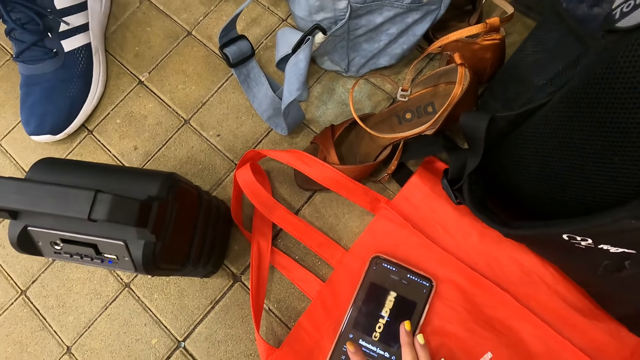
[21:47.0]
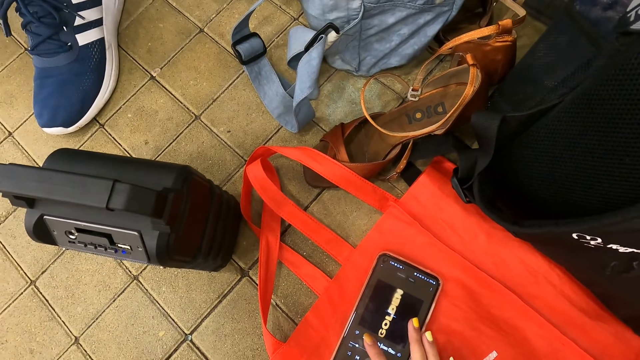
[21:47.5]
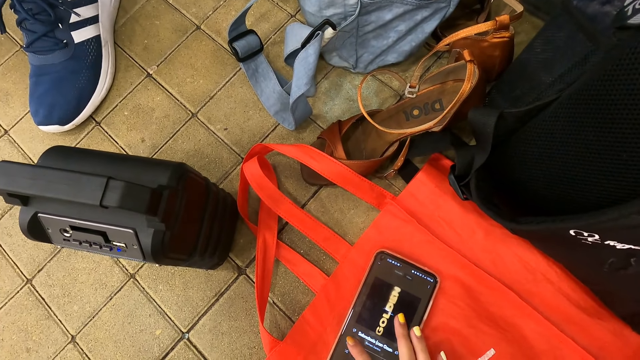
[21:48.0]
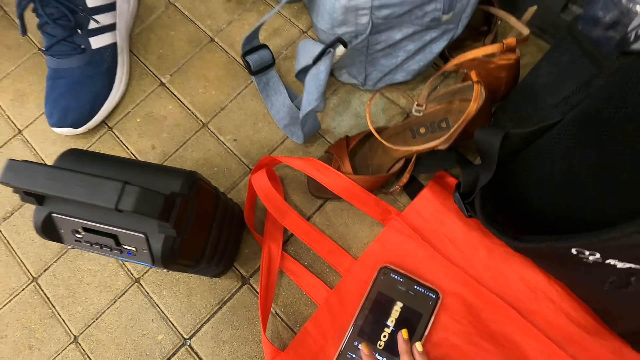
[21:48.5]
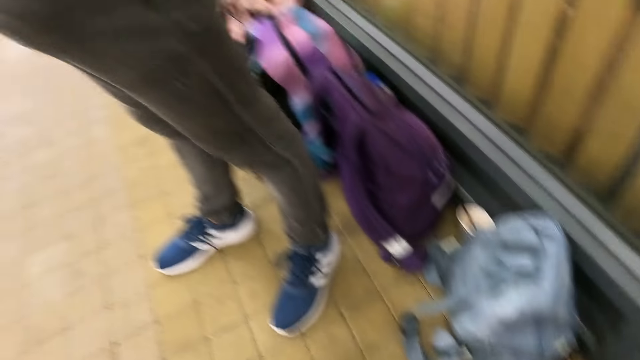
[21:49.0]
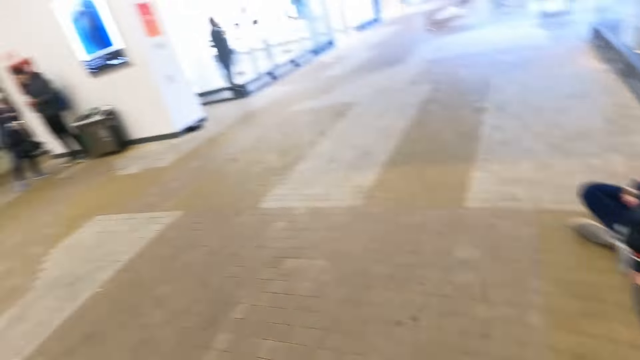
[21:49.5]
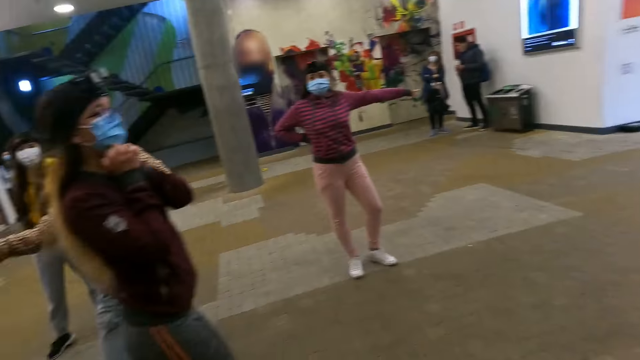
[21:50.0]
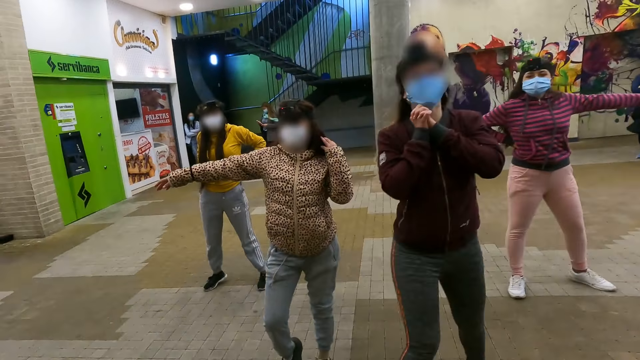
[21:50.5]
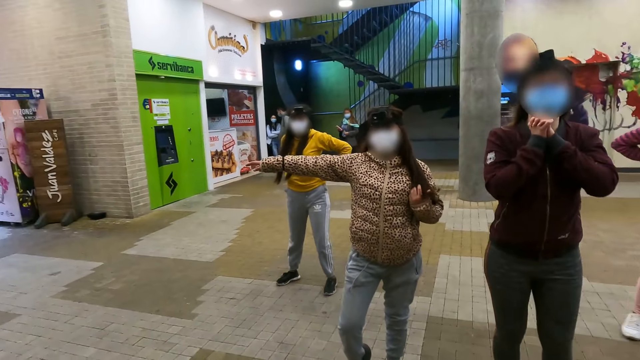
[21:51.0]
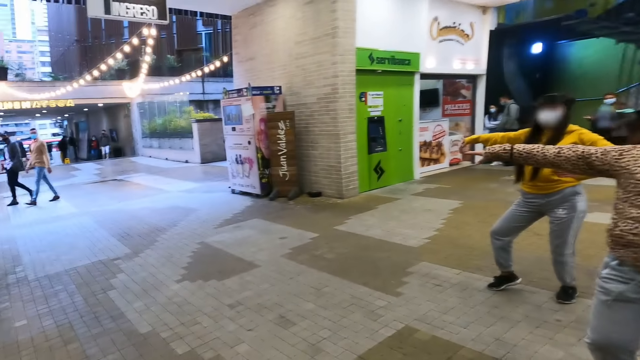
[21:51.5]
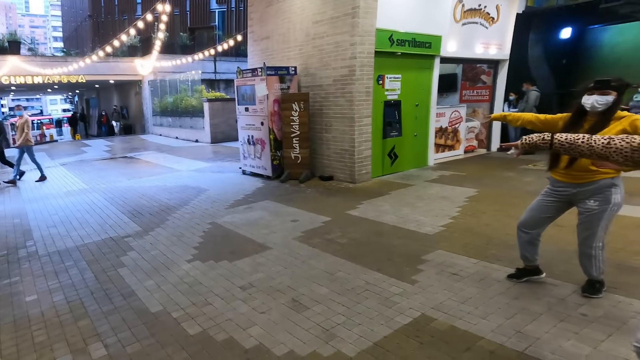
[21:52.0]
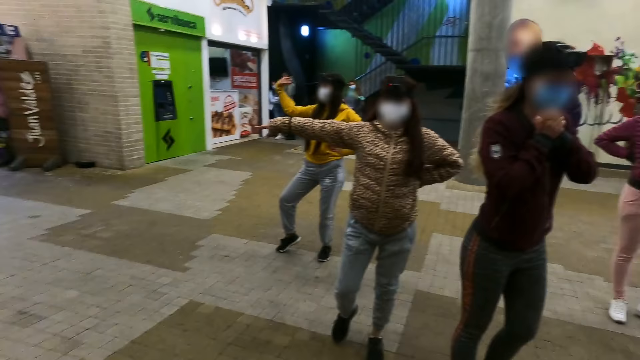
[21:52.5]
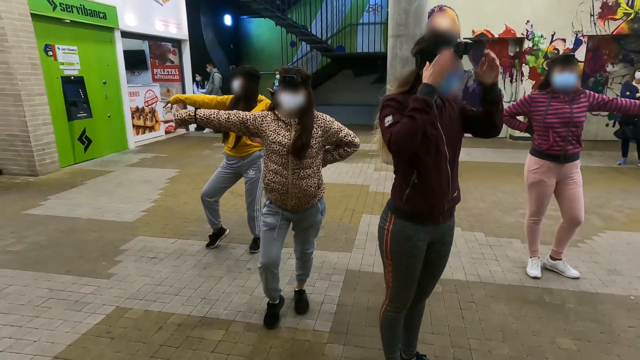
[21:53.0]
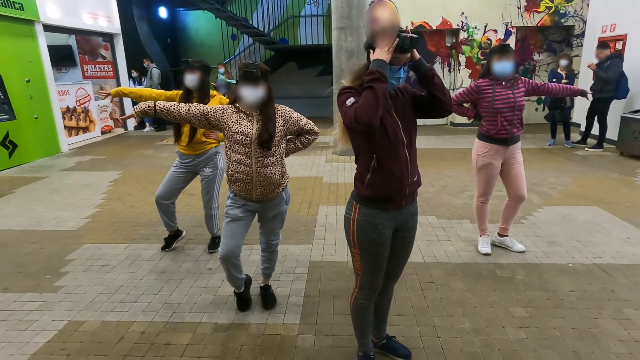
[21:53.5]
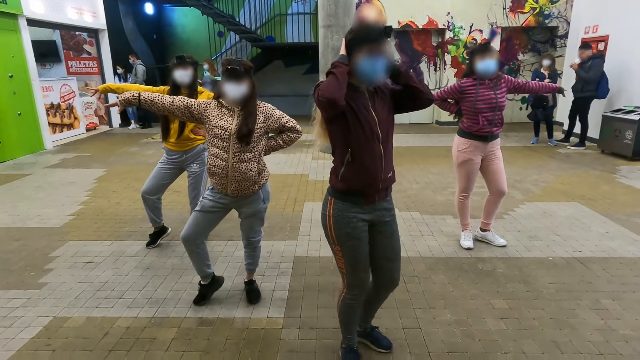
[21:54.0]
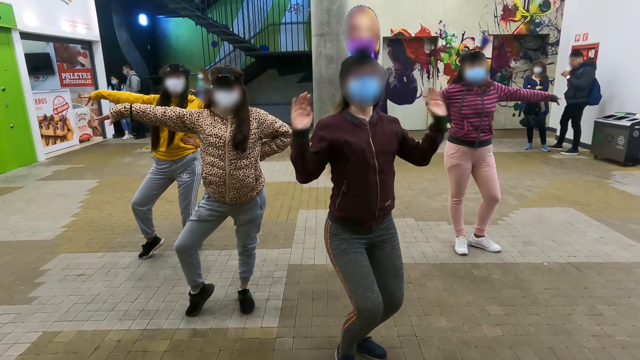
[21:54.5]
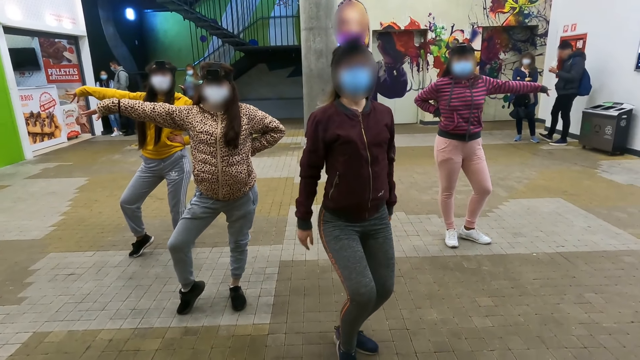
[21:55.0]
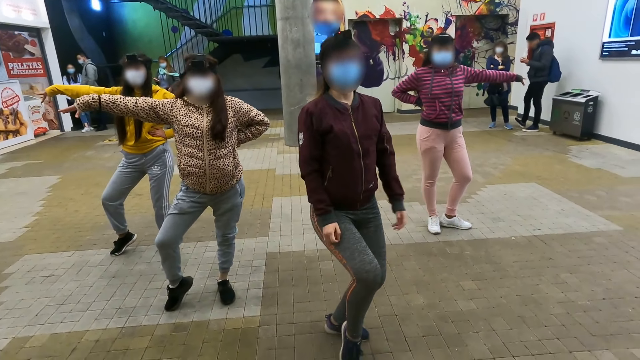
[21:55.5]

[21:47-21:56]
The camera wearer turns back. They look around. They look forward. They look left. They look forward.

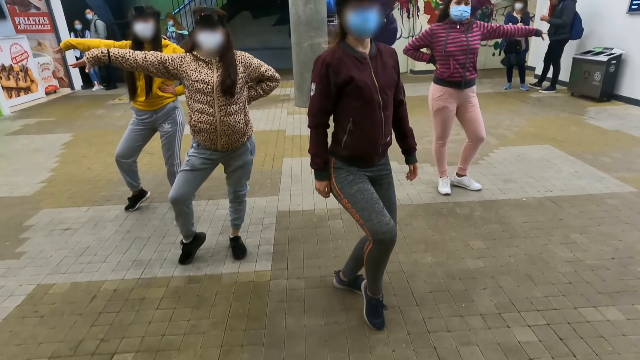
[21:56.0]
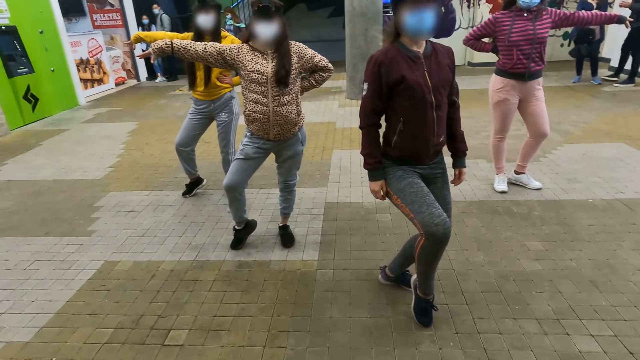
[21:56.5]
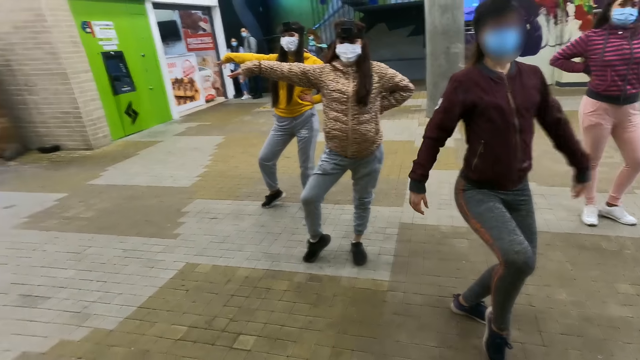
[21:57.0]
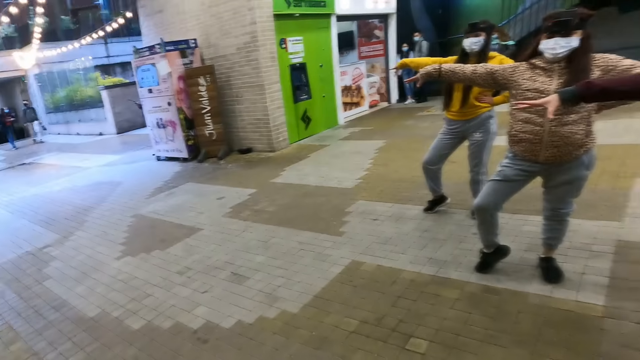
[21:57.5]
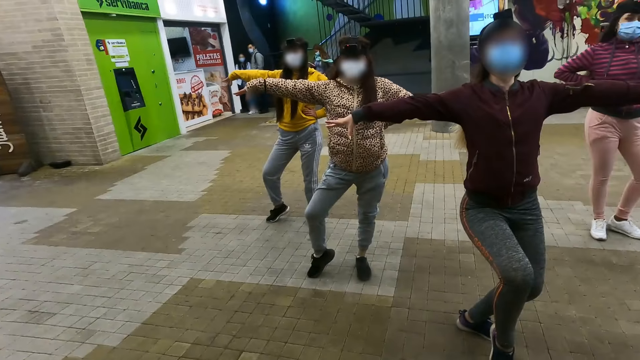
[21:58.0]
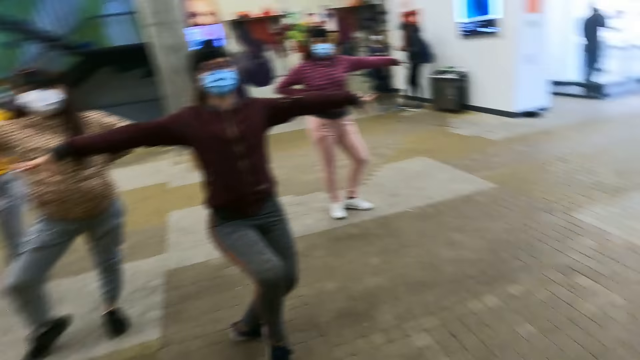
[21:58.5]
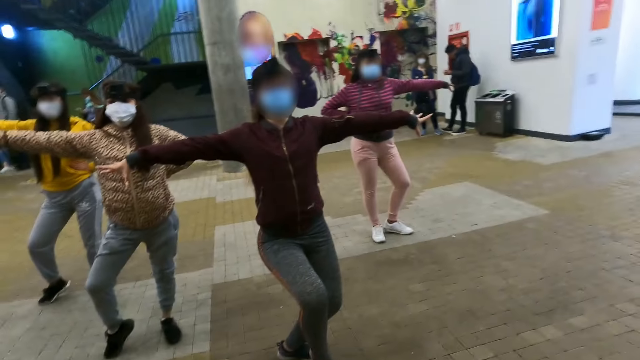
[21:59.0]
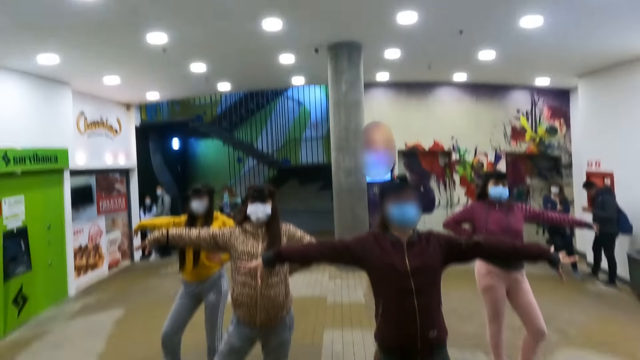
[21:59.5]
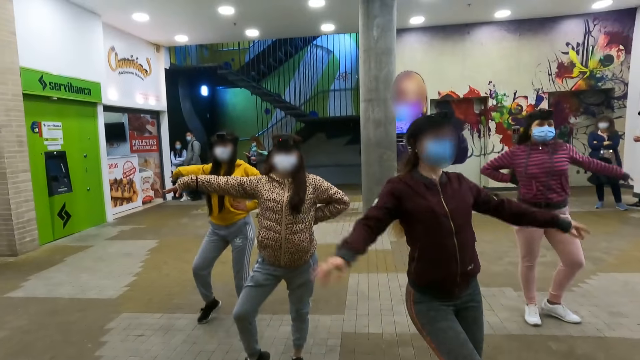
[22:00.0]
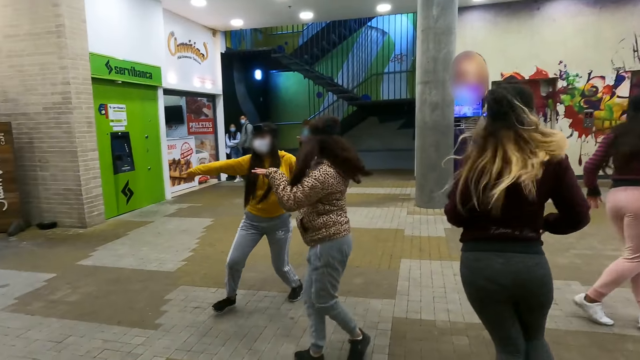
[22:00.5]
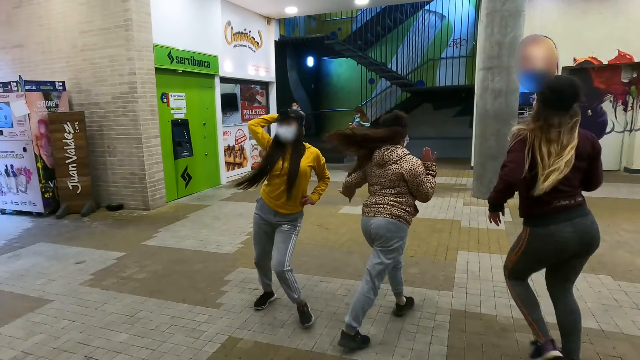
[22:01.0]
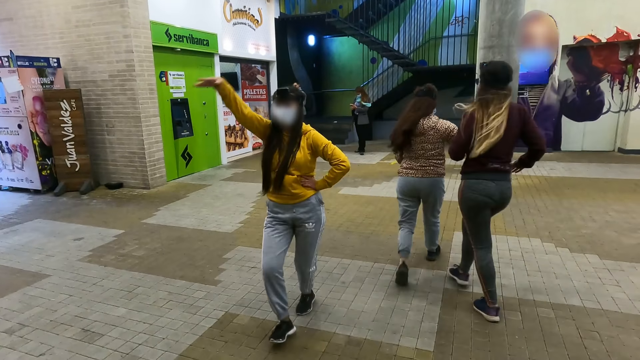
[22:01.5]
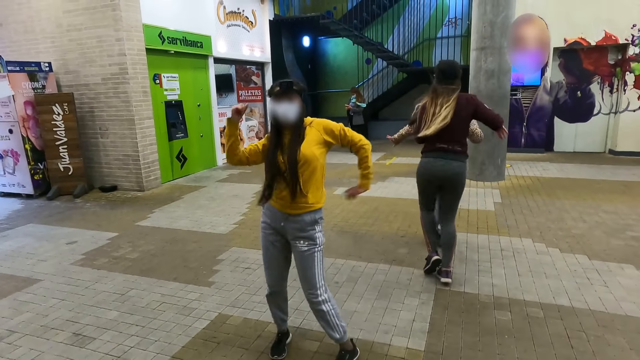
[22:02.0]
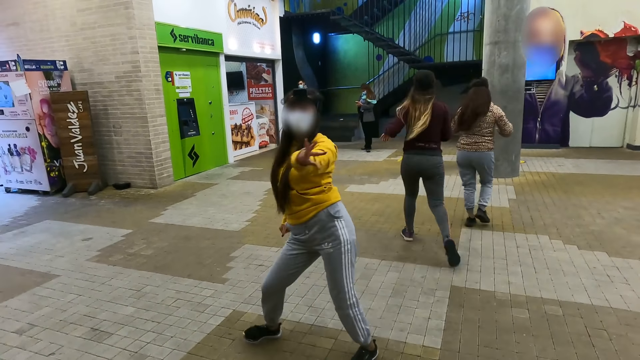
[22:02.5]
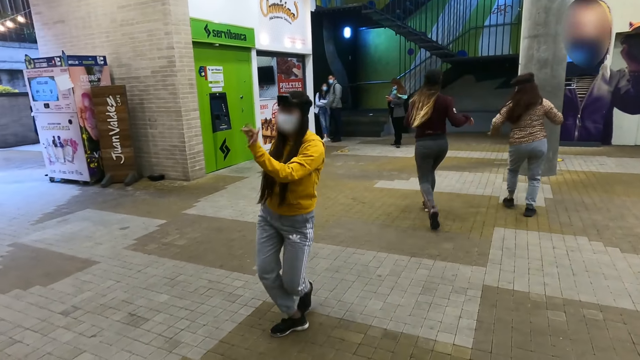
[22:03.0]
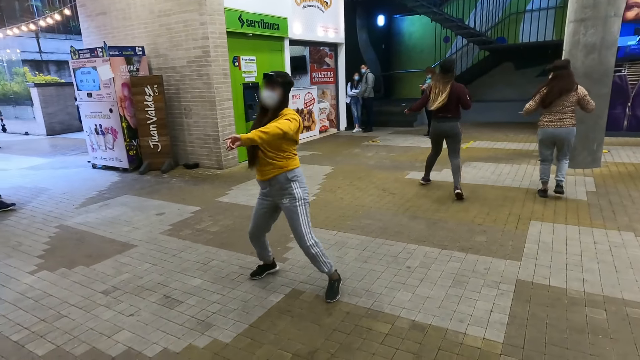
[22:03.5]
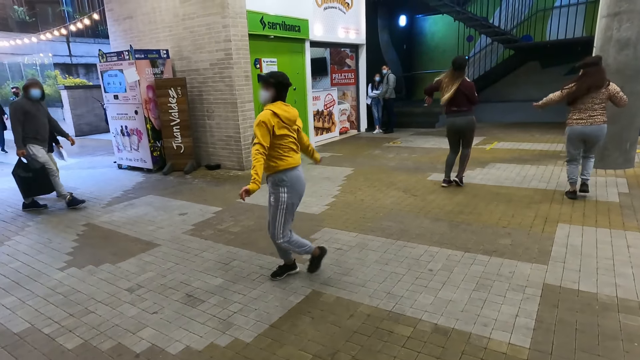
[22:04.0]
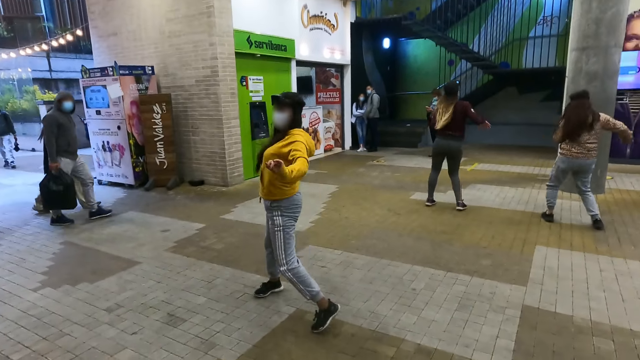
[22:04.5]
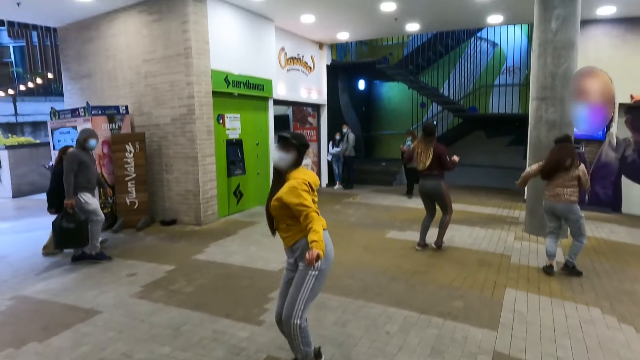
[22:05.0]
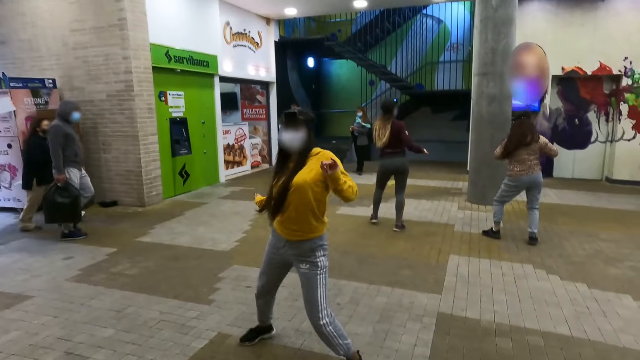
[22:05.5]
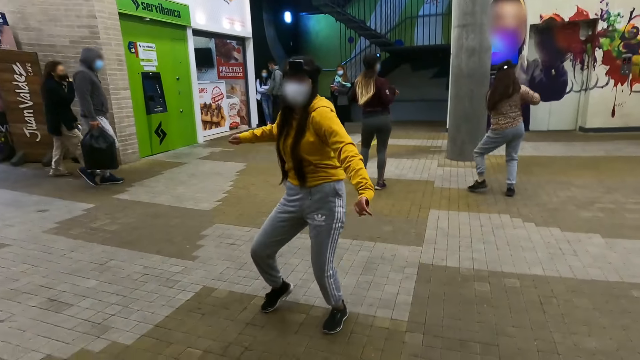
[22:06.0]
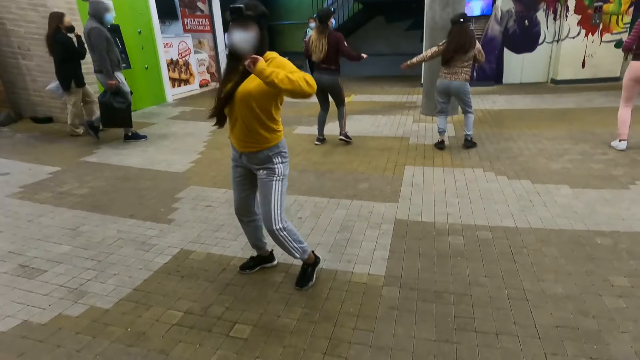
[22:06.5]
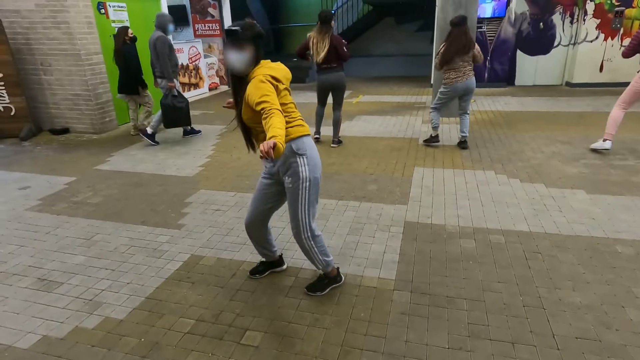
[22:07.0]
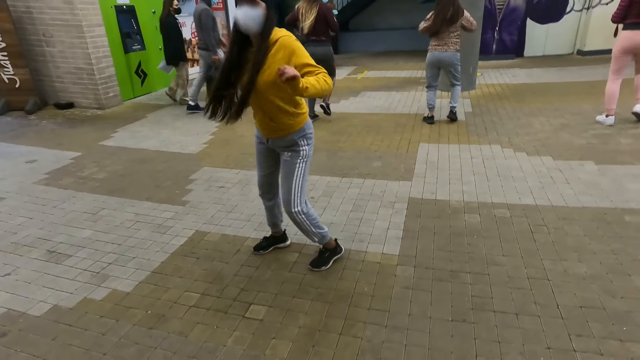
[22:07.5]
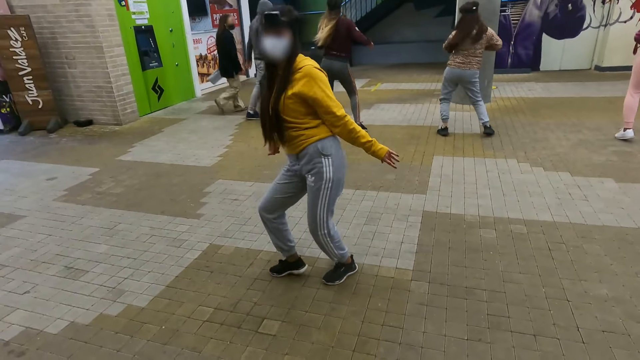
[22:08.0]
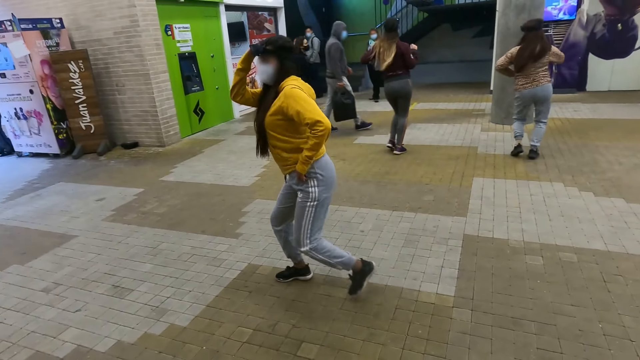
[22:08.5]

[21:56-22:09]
The camera wearer looks left. They look right. They look forward. They look left. They look forward.
